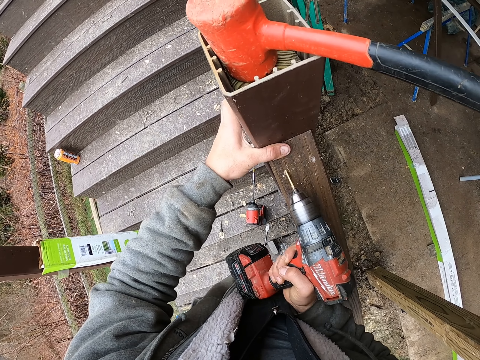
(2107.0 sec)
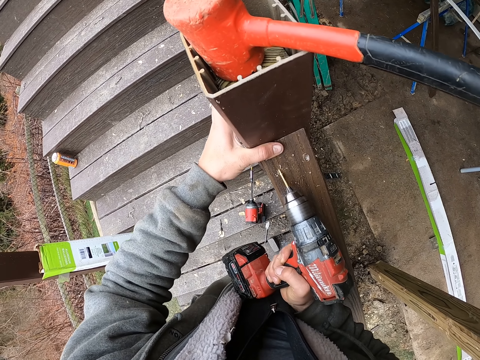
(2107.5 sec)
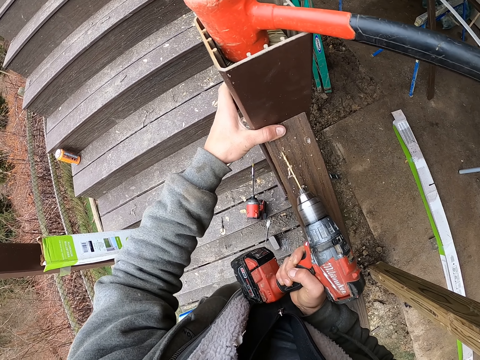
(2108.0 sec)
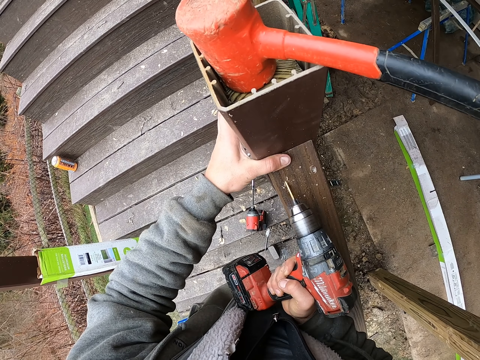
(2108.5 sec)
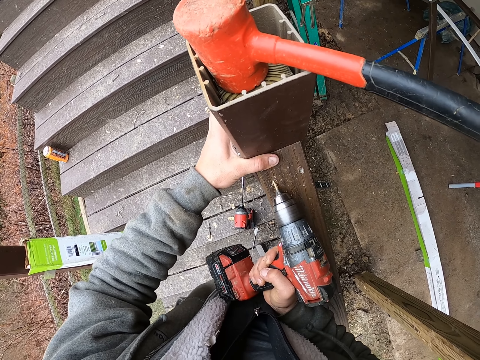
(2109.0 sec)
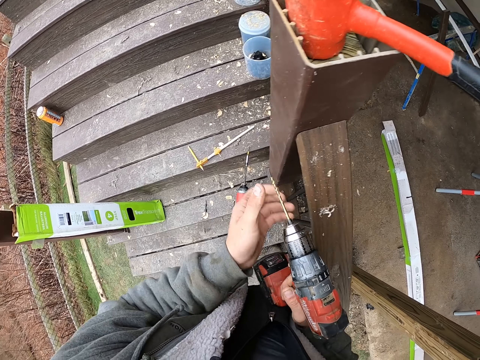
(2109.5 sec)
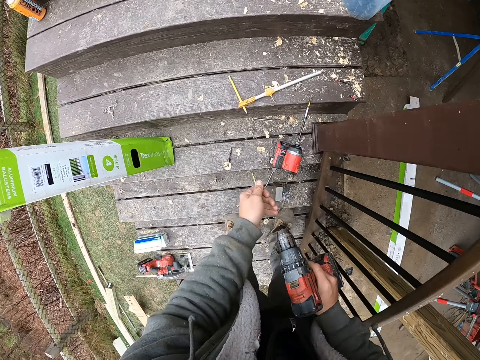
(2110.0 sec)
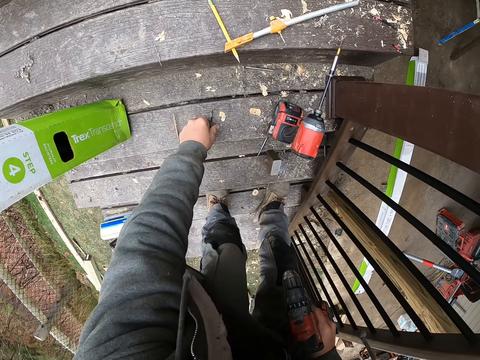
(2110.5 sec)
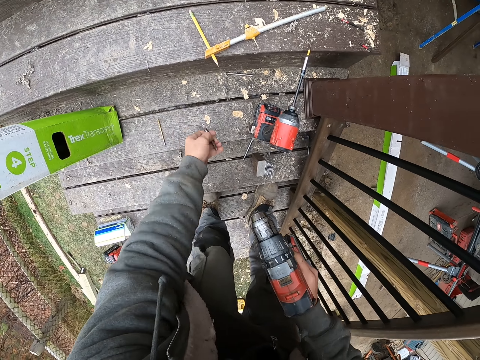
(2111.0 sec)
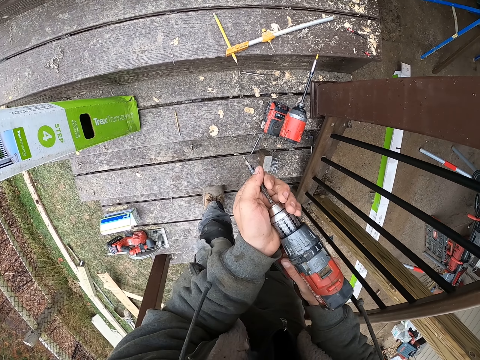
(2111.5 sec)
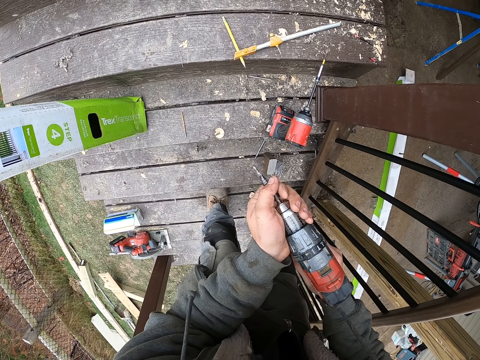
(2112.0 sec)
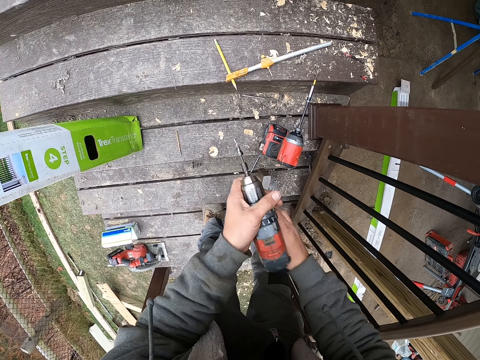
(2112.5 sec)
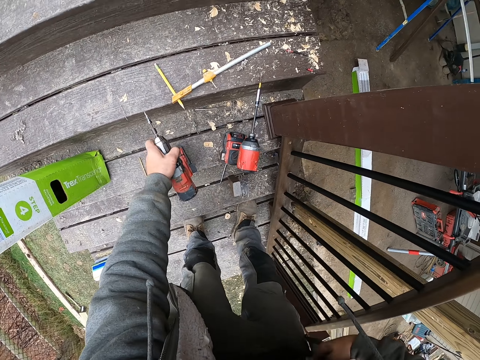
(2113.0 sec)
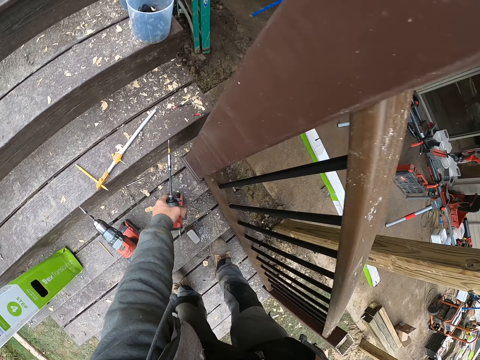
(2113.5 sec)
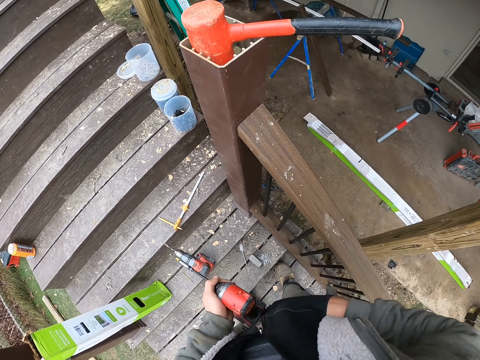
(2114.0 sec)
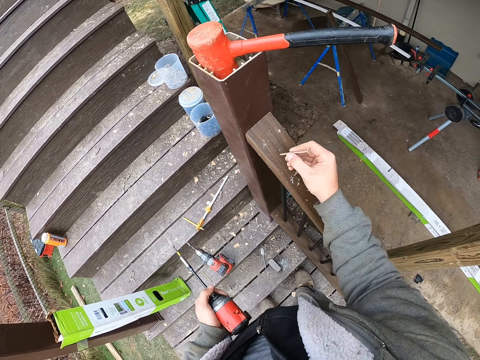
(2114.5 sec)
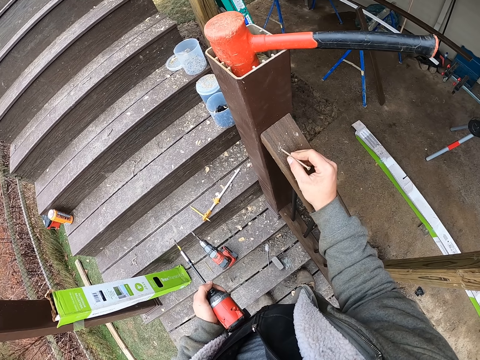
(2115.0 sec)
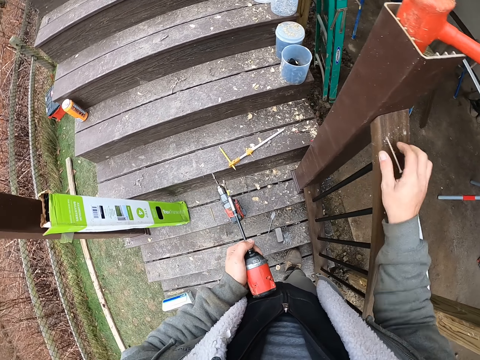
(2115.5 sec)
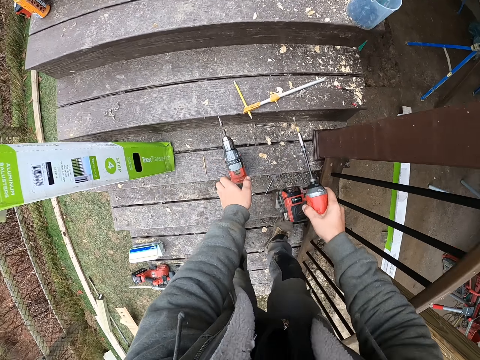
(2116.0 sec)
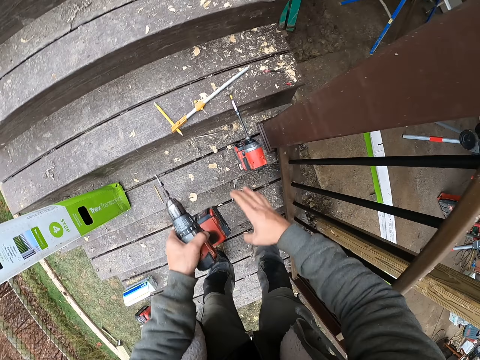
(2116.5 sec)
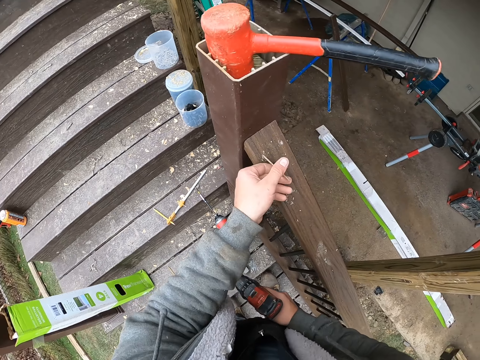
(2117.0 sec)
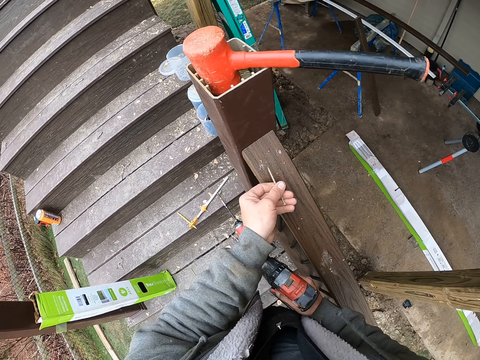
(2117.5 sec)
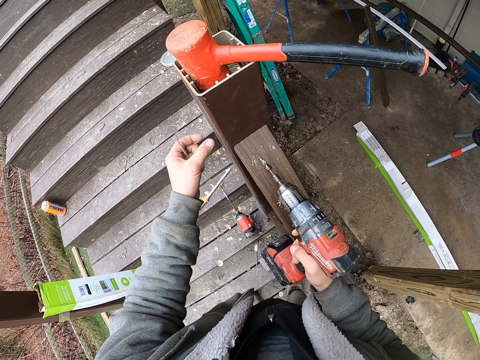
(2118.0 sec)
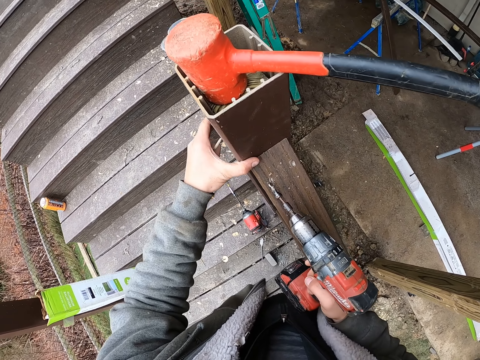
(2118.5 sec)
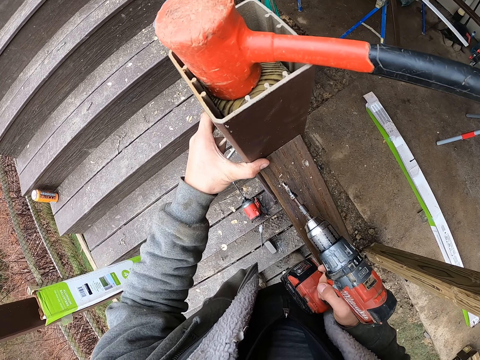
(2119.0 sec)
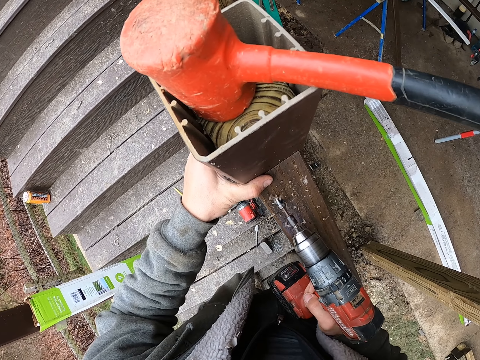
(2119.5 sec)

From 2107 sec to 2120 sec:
The camera wearer removes a drill bit. They drop the drill bit on the stair and pick another drill bit on the stair. They put the drill bit on the drill. They put the drill on the staircase and pick another drill on the stairs. He takes a nail out of his pocket. He inserts the nail in the wood handrail hole. He shifts the drill to the right hand. He puts the drill on the staircase and picks the other drill on the stairs. He shifts the drill to the right hand. He picks the nail from the wood rail. He drills a hole on the wood rail with the drill.

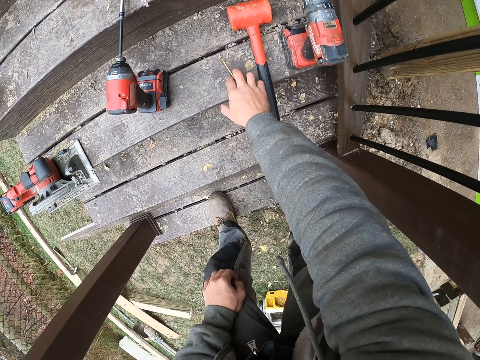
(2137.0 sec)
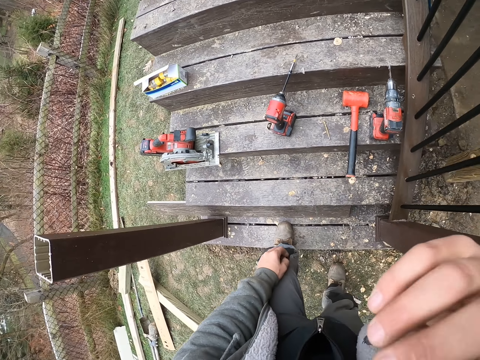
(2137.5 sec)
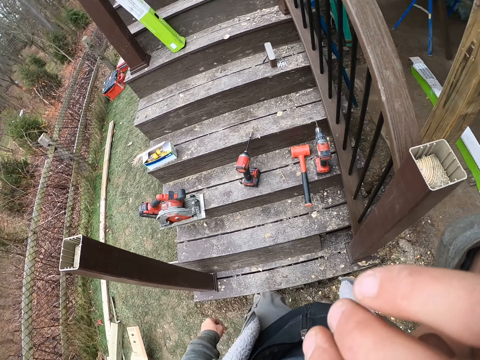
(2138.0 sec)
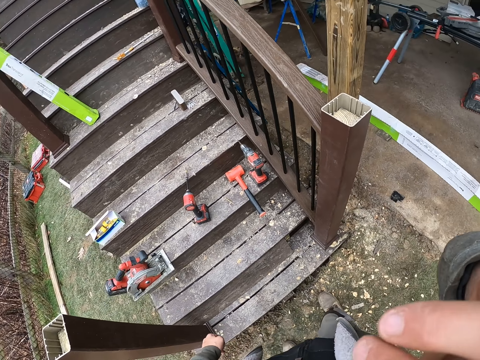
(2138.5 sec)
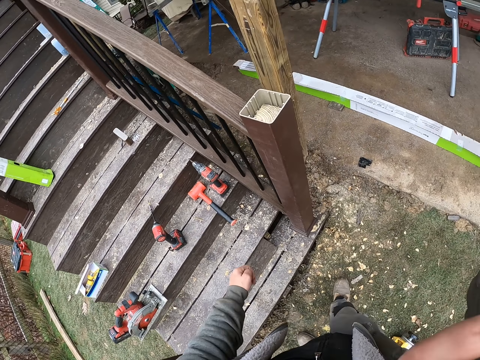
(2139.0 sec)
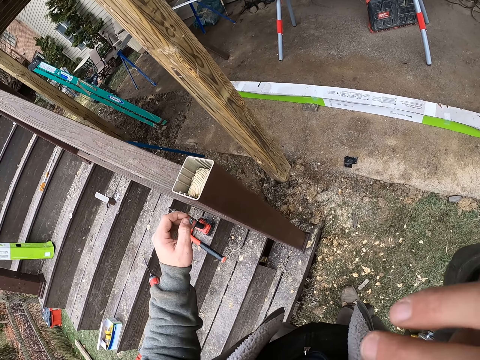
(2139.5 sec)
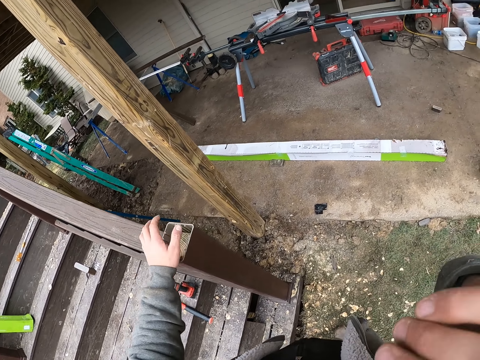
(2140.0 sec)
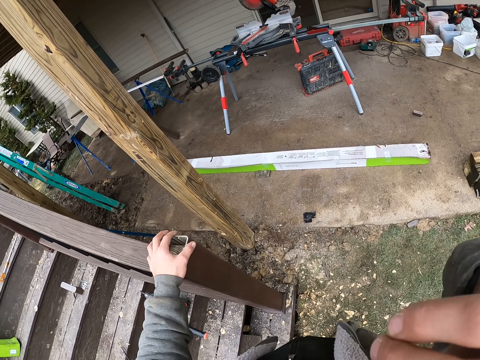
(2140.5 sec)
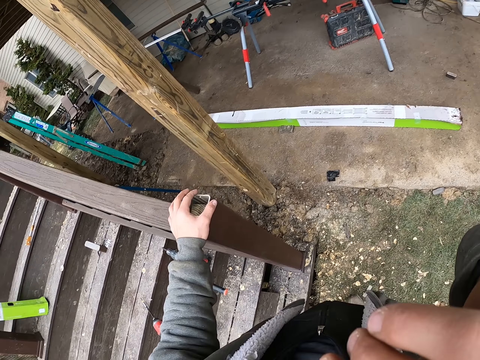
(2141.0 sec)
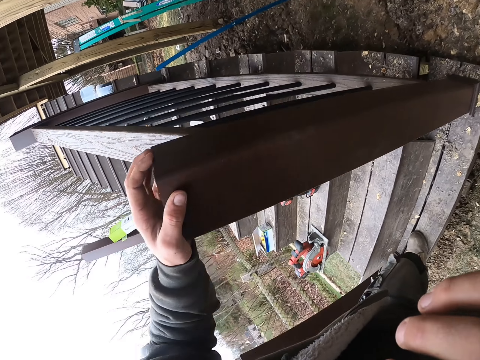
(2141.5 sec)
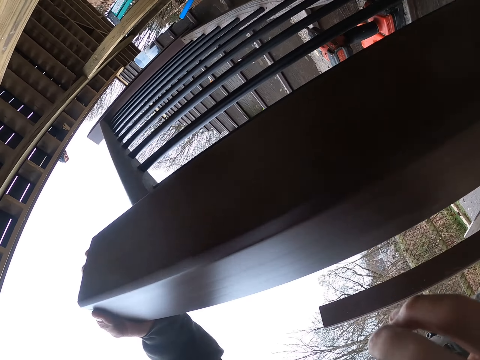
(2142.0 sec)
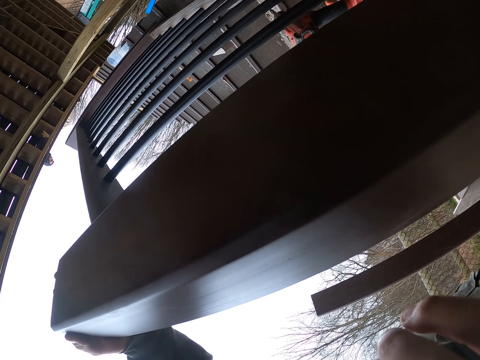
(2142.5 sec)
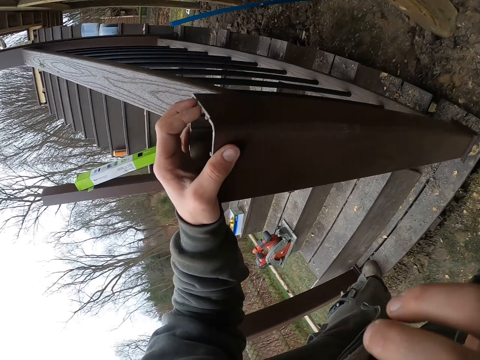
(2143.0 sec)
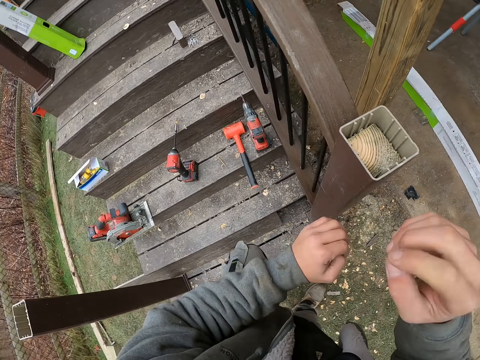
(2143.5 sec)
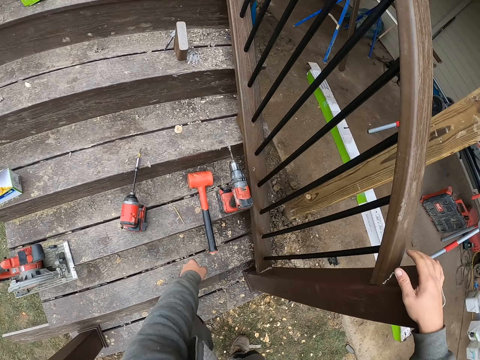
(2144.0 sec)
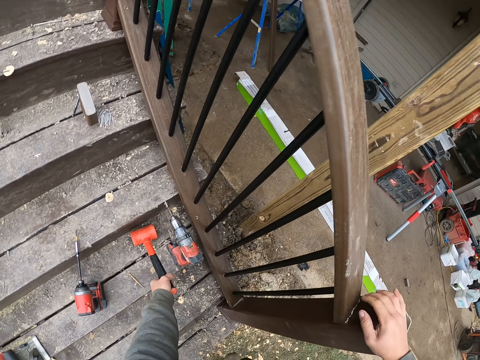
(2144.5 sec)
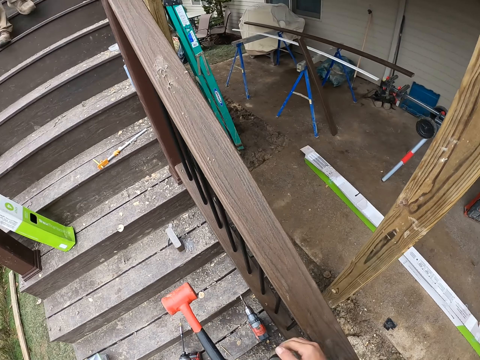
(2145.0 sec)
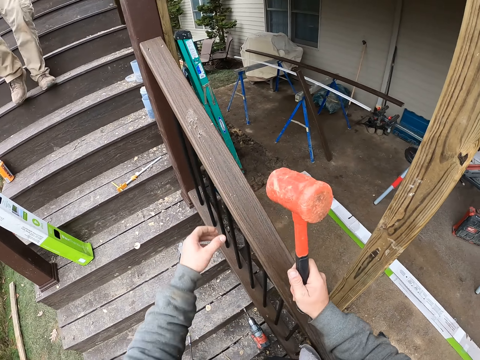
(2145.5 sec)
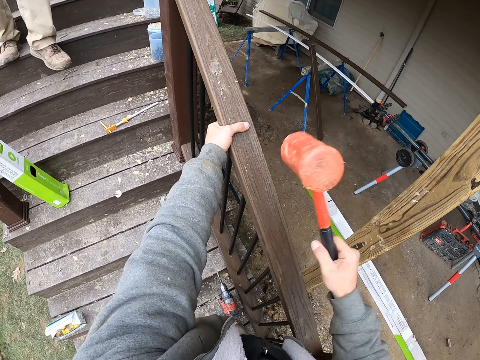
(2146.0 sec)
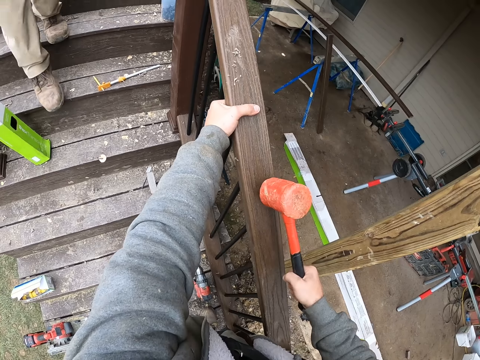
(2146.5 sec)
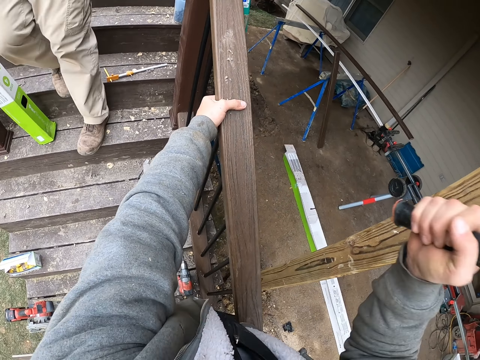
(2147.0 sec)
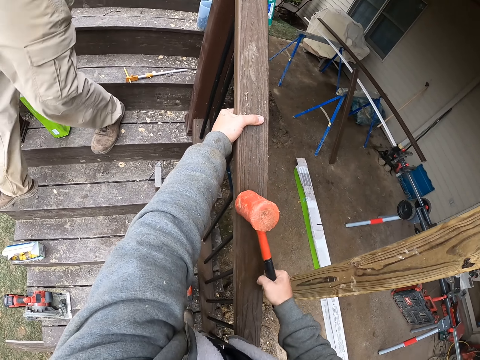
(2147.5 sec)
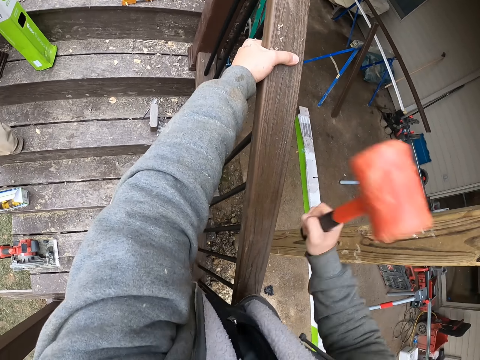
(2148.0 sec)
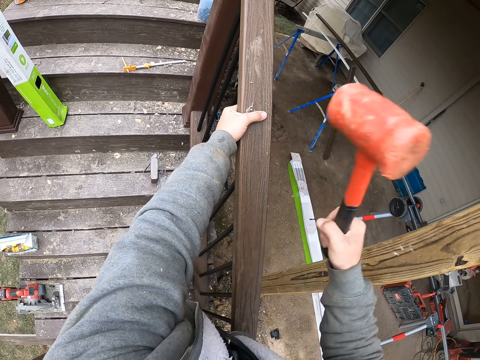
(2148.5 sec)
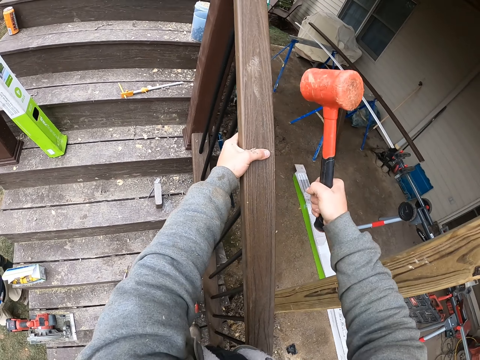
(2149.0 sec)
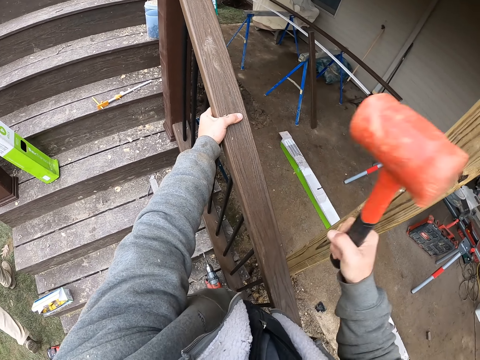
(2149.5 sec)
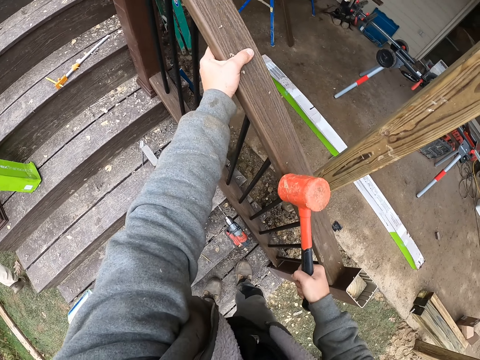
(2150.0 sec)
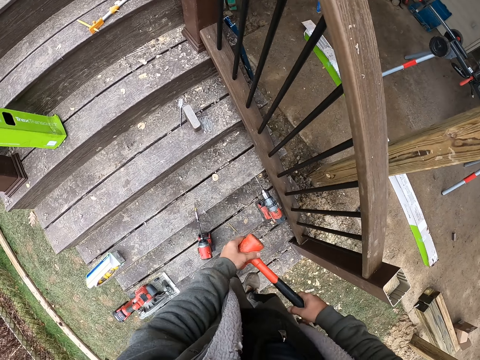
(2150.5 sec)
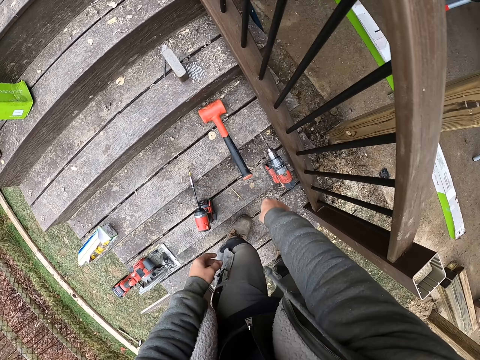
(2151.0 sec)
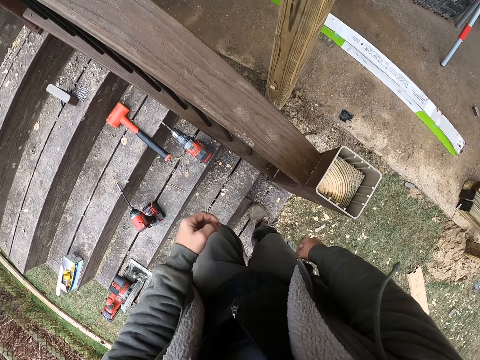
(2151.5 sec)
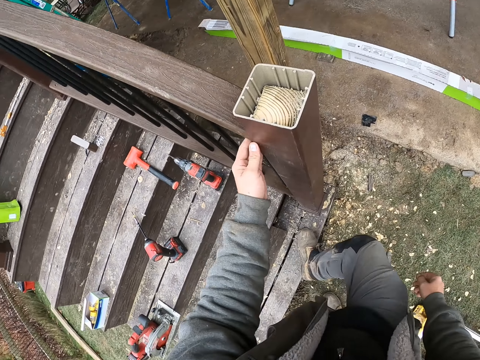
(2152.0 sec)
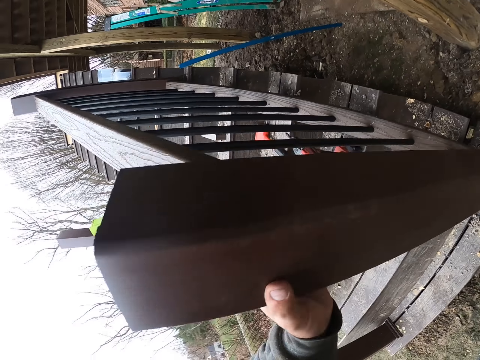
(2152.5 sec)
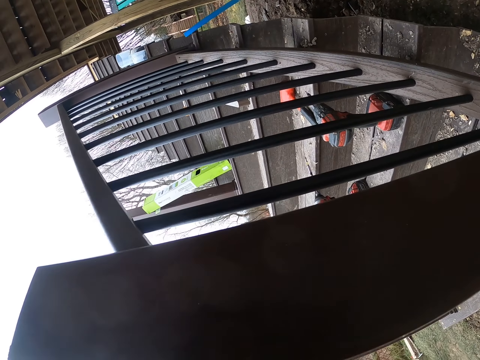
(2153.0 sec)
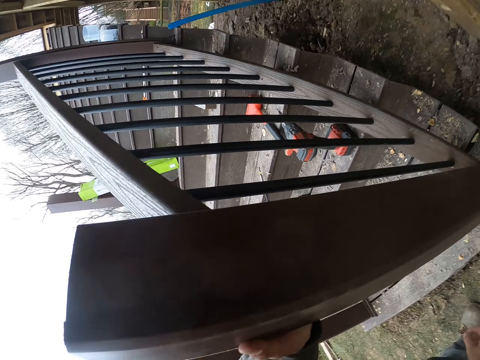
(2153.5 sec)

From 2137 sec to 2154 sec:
The camera wearer picks a drill bit. He drops the drill bit on the stair. He wipes his face with his hand. He touches the staircase post. He stares at the staircase rail bars. He picks the hammer on the stair. He shifts the hammer to the right hand. He holds the staircase handrail and hits the staircase handrail. He holds the hammer with his hands. He throws the hammer on the staircase. He touches the staircase post. He stares at the staircase rail bars.
